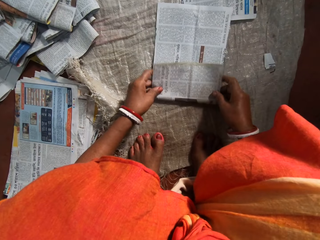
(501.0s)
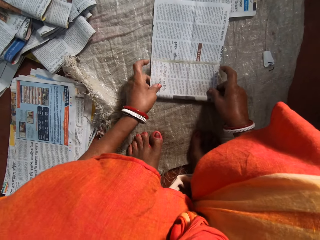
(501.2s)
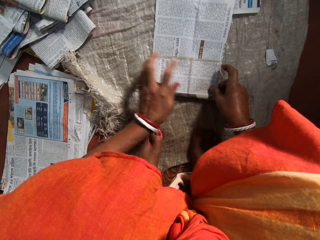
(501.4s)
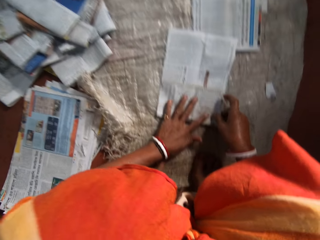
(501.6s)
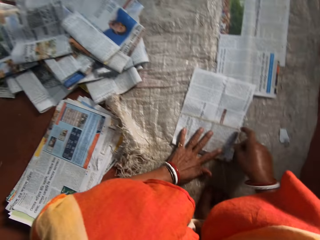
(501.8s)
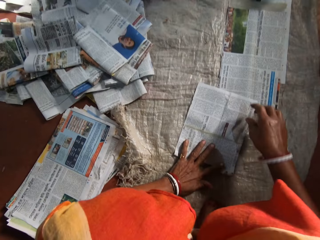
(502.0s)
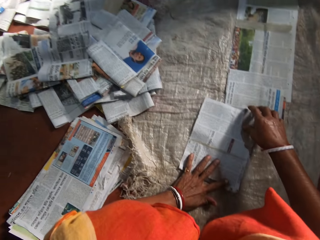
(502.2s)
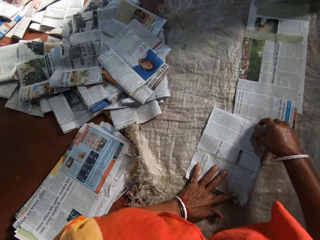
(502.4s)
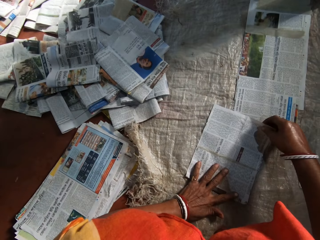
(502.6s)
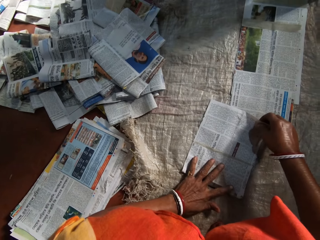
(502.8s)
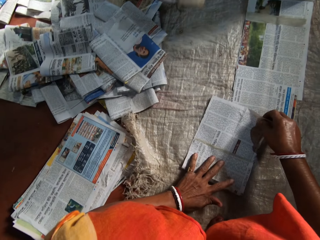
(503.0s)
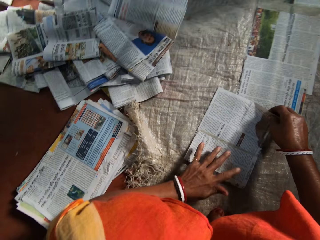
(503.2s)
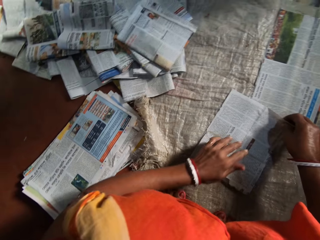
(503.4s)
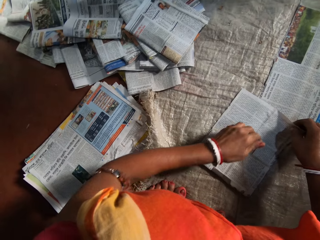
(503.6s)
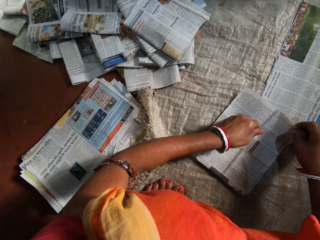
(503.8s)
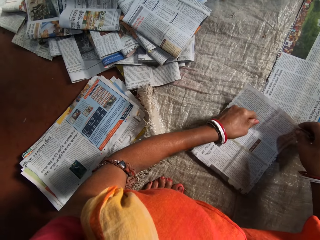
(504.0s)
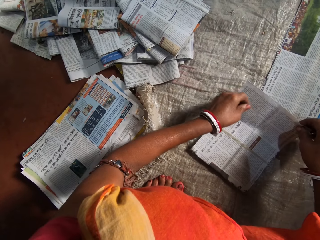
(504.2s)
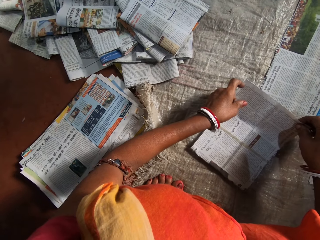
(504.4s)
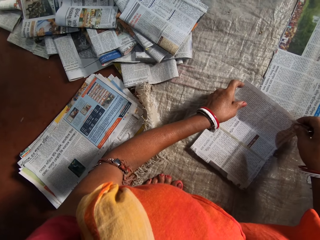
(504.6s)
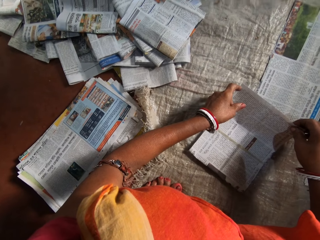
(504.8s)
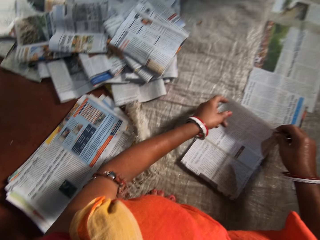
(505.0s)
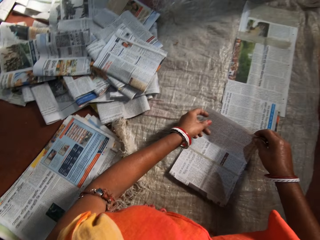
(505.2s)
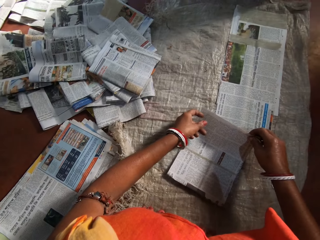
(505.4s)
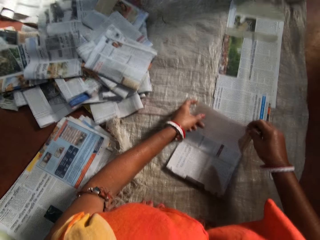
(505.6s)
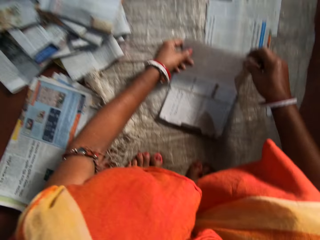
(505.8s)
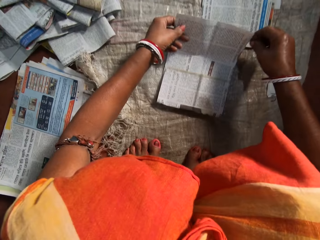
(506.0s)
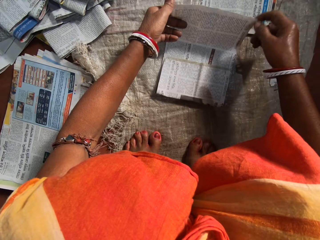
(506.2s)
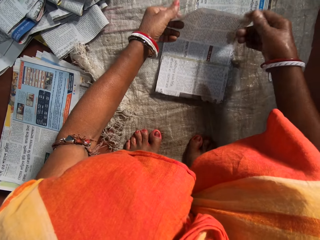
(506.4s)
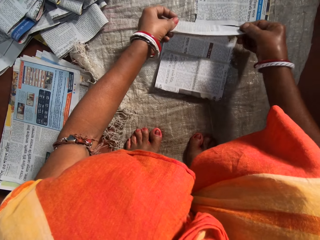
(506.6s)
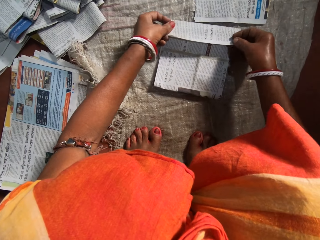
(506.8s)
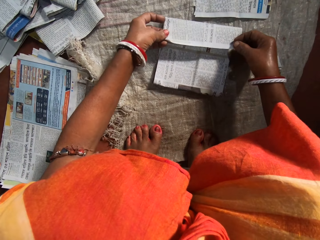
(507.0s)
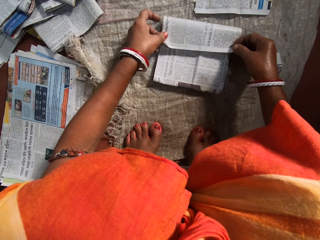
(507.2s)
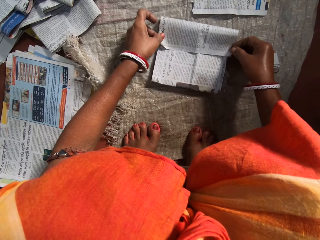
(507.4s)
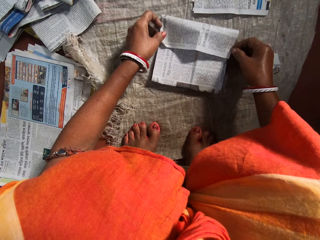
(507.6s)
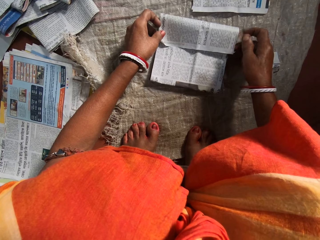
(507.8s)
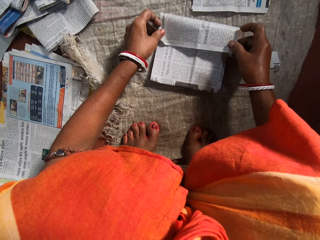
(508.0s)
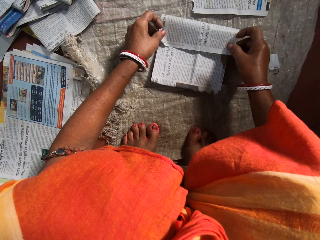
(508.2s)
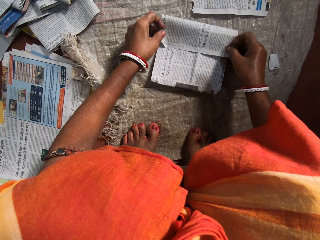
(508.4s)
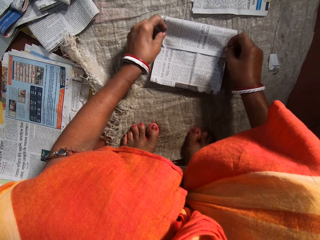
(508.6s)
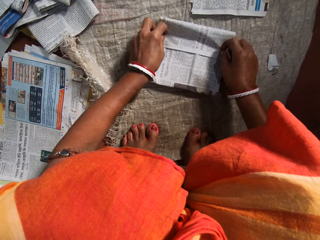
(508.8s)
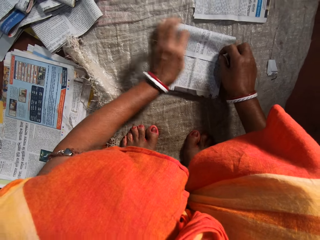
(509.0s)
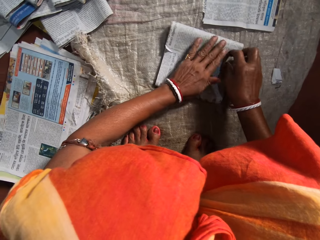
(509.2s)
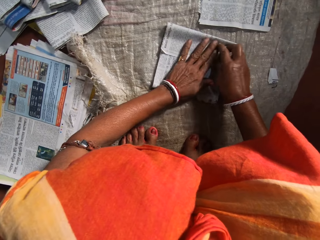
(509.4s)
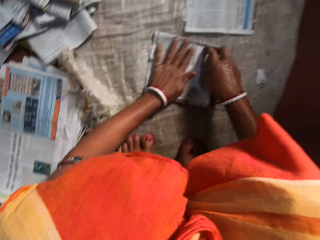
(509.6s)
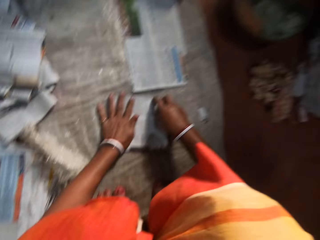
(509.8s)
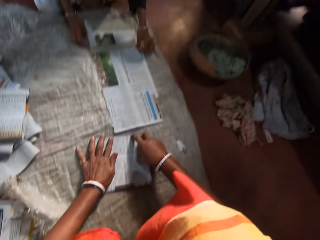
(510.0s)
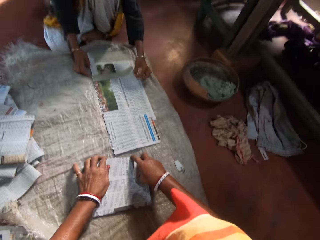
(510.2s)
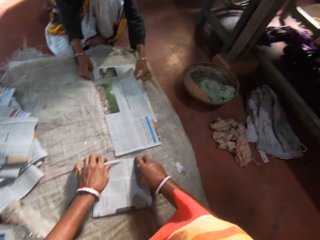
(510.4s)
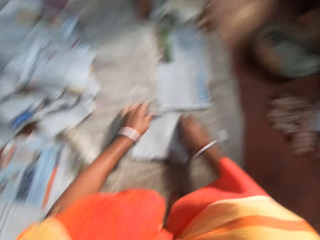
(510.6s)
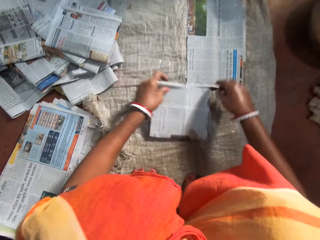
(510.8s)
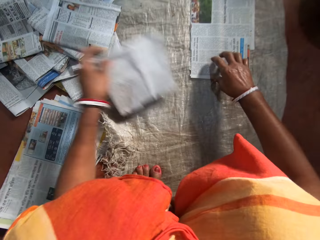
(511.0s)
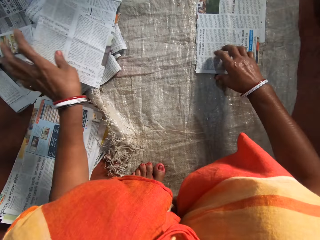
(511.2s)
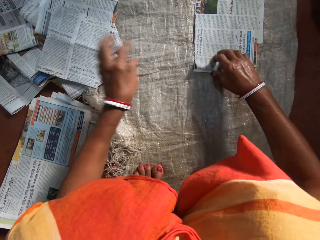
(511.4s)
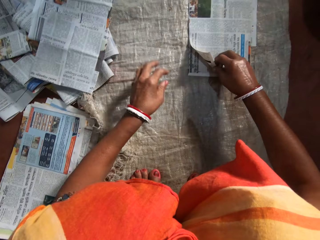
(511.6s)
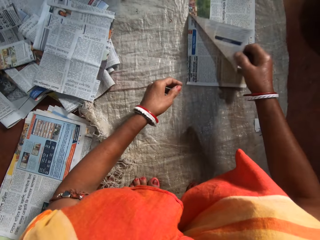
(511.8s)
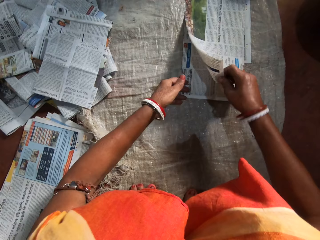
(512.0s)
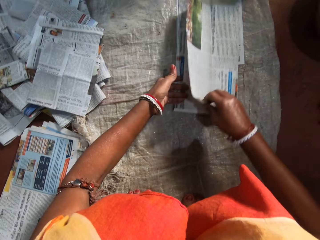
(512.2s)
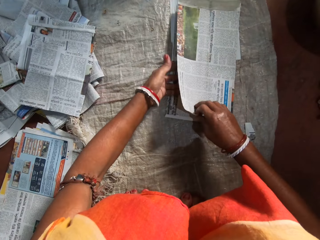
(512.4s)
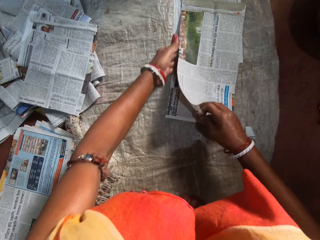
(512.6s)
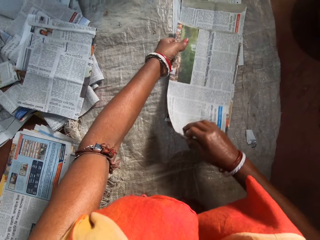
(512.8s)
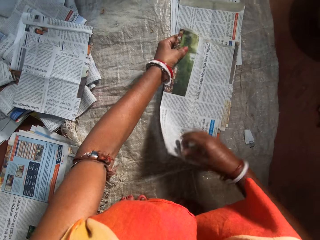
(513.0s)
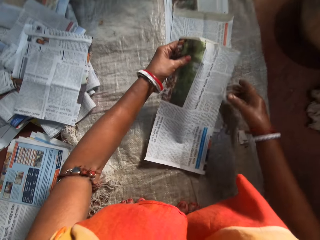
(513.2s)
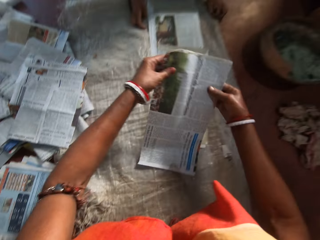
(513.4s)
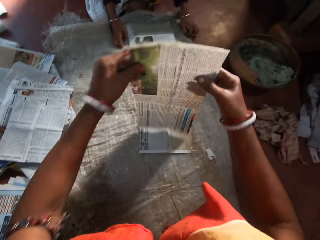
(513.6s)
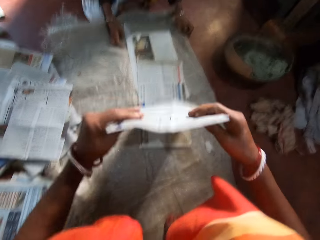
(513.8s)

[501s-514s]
The camera wearer folds the paper on the floor with both hands. She places the newspaper on a sack. She places her left hand on the newspaper. A boy drops a folded paper on the stack of papers. The camera wearer folds the newspaper. She presses the newspaper with her hands. The boy touches the newspapers on a sack. The camera wearer drops the folded paper with her left hand on a stack of folded papers. She picks up a newspaper from the others.

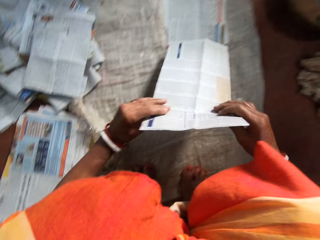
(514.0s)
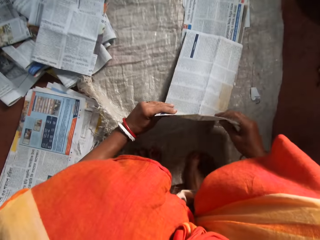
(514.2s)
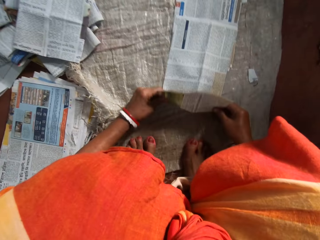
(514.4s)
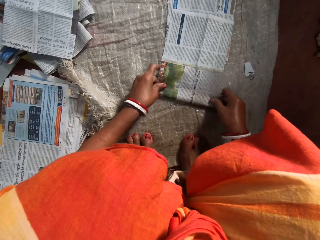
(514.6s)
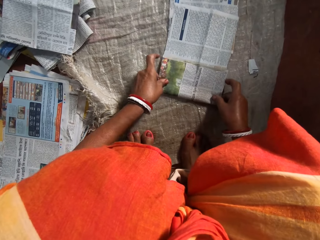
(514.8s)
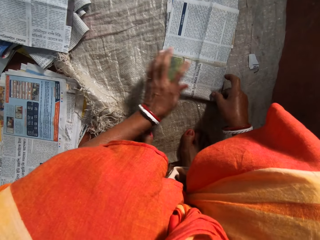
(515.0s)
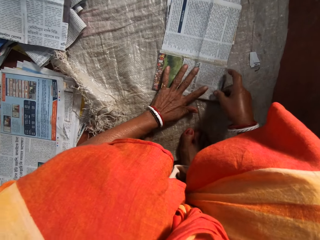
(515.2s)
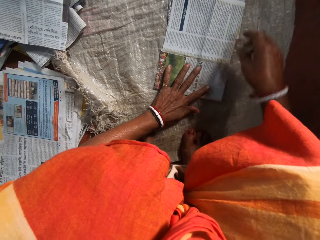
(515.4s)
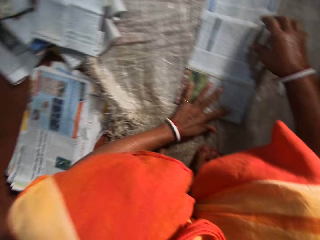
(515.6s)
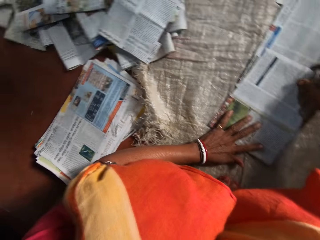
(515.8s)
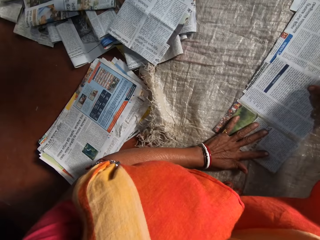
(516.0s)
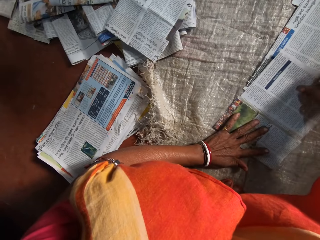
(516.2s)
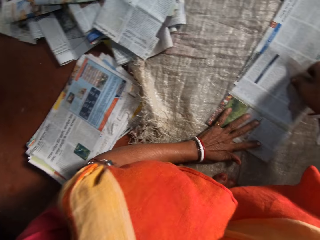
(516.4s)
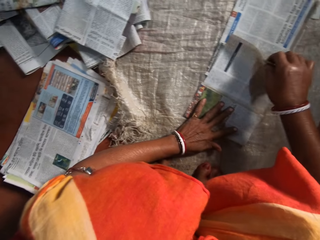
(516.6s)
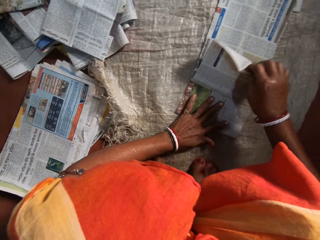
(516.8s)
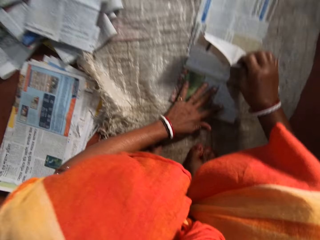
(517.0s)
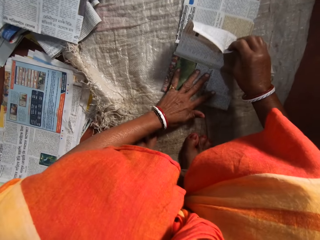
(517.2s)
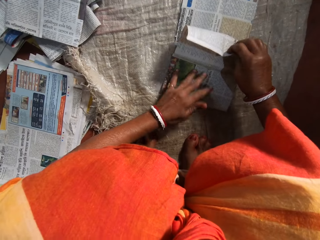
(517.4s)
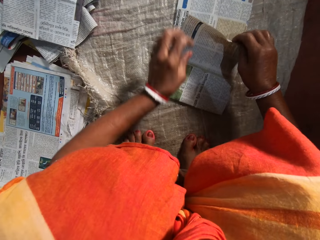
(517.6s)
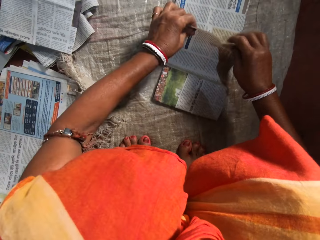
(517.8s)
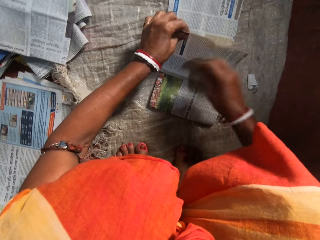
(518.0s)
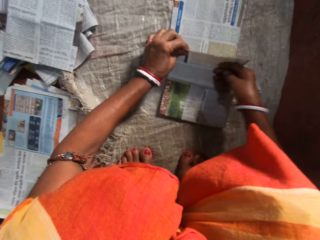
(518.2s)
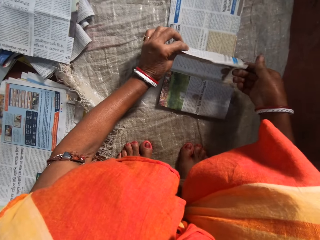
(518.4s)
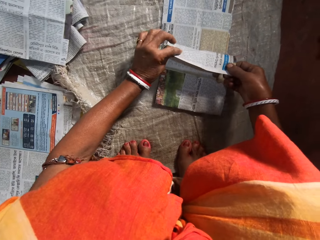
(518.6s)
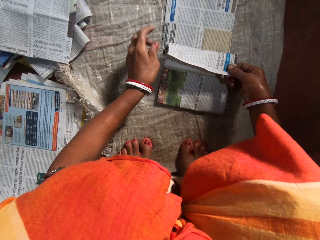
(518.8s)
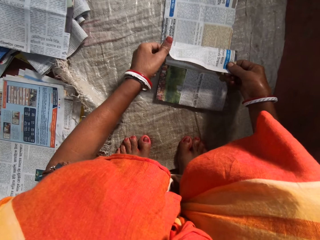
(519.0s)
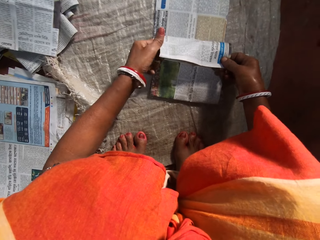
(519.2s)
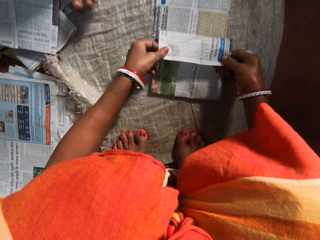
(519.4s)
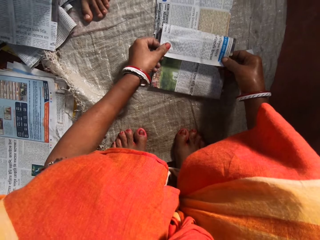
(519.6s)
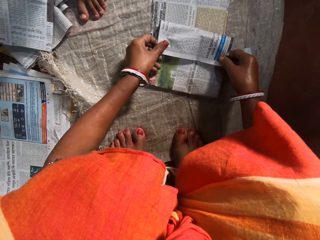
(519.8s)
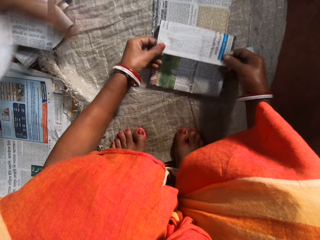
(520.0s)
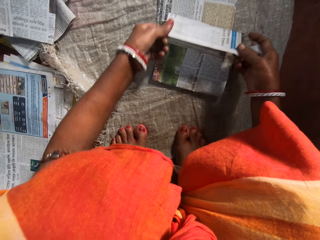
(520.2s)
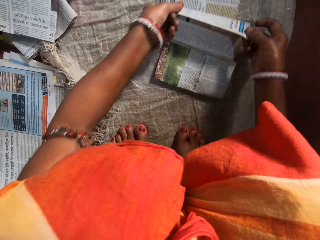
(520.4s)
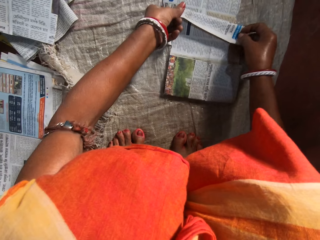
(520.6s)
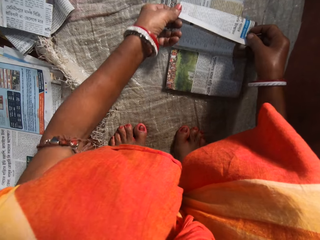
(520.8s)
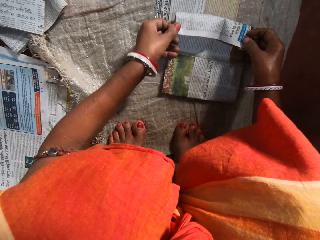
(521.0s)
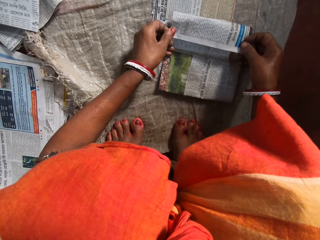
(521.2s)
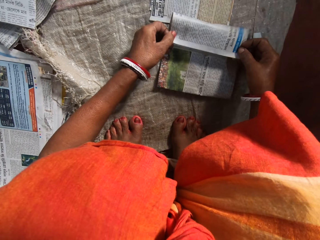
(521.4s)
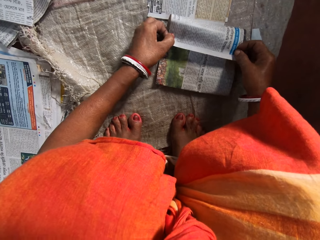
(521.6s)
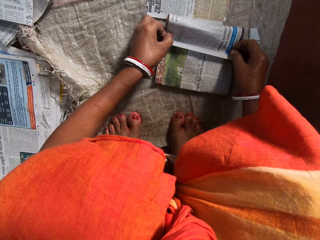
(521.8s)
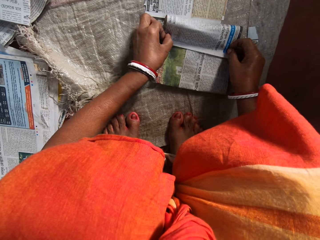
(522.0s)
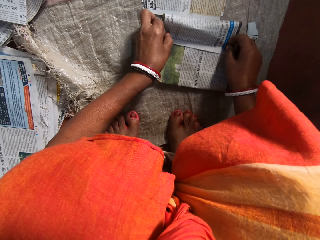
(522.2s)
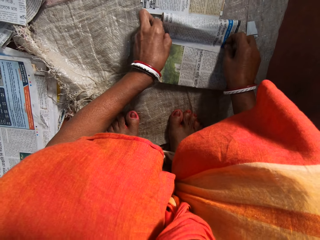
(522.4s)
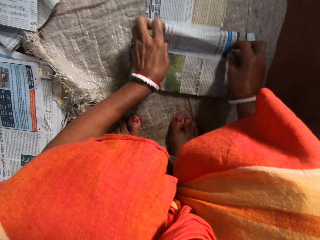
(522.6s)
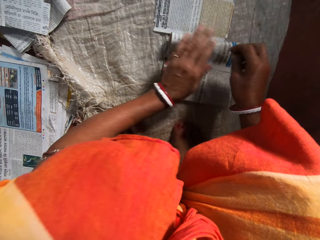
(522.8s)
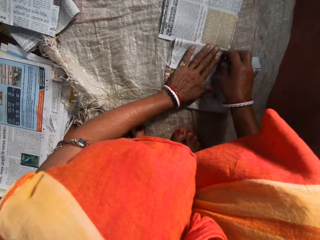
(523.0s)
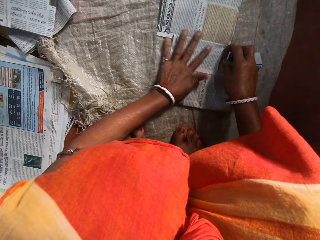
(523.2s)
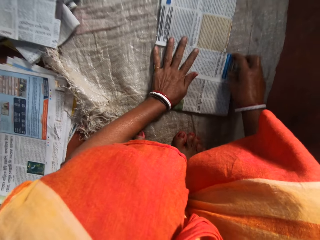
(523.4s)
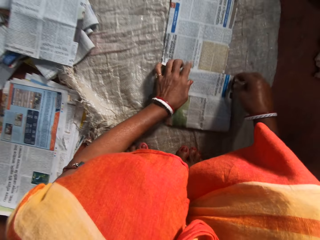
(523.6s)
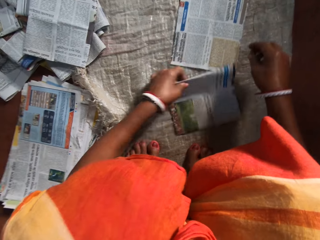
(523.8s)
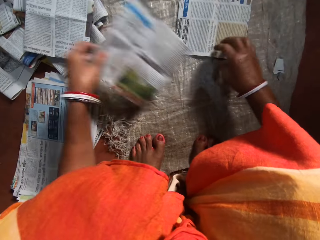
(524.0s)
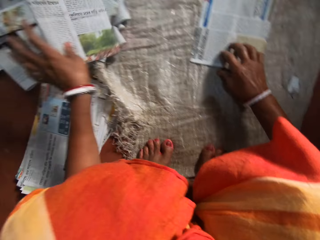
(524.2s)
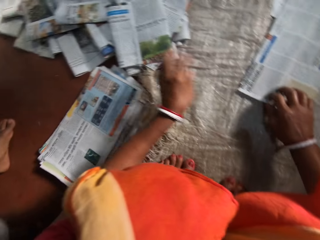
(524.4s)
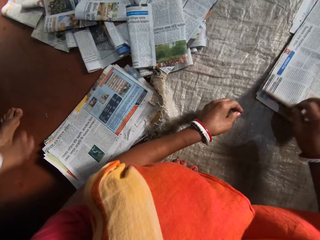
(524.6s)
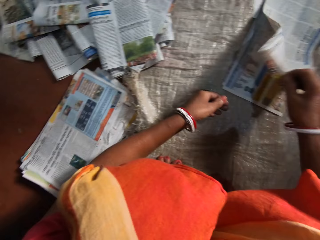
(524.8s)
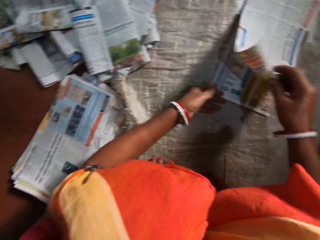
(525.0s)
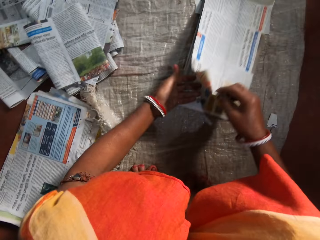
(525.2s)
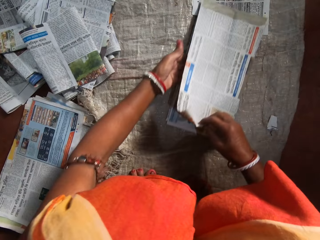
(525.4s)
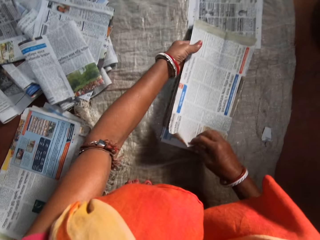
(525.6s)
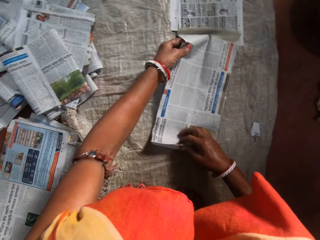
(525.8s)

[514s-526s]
The camera wearer turns to the newspaper. She places the newspaper on a sack. She folds the paper on the floor with both hands. She places her left hand on the newspaper. She folds the newspaper. She aligns the newspaper. She folds the newspaper. A boy walks by the camera wearer. The camera wearer presses the newspaper with her hands. She drops the folded paper with her left hand on a stack of folded papers. The boy walks by the camera wearer. The camera wearer picks up a newspaper from the others.
